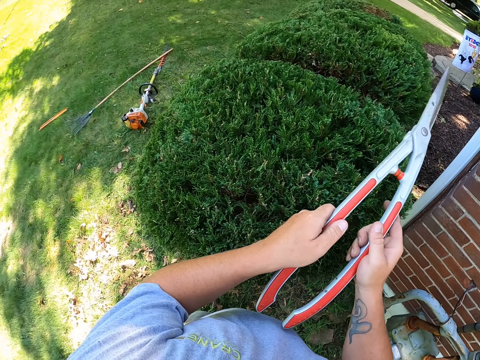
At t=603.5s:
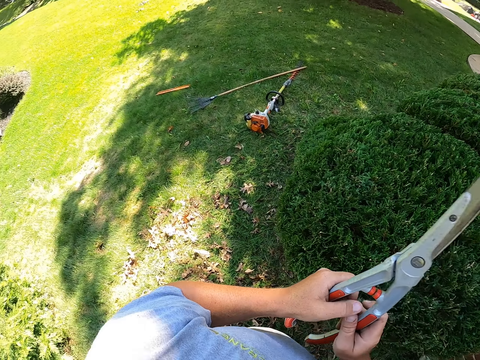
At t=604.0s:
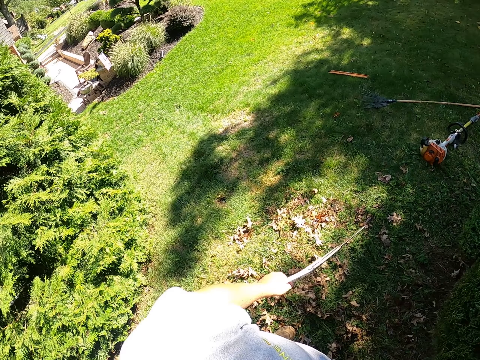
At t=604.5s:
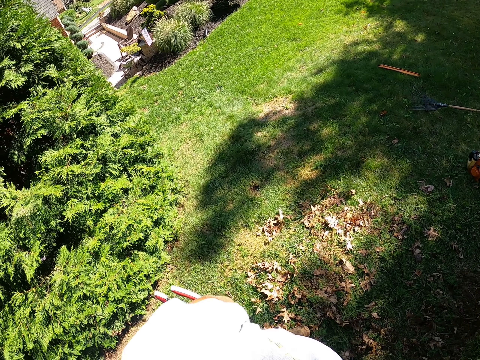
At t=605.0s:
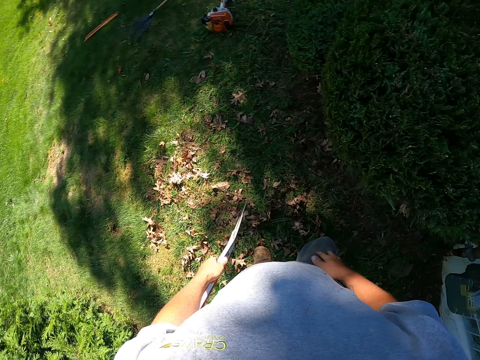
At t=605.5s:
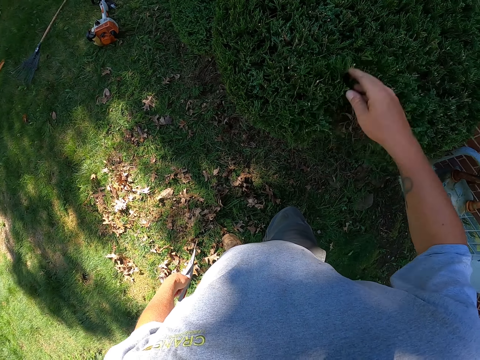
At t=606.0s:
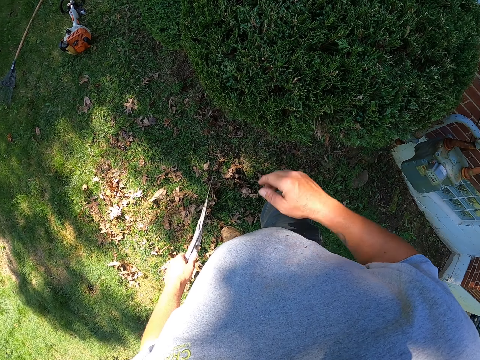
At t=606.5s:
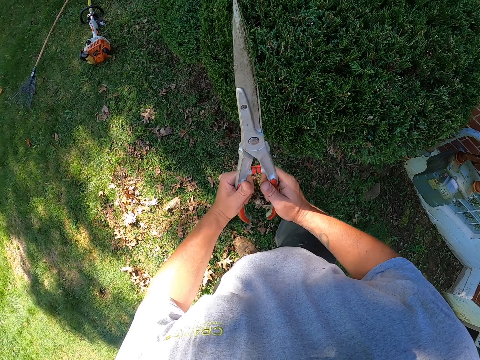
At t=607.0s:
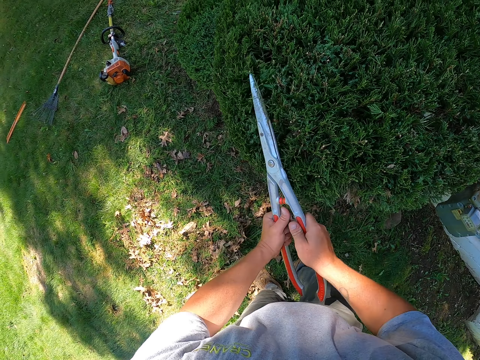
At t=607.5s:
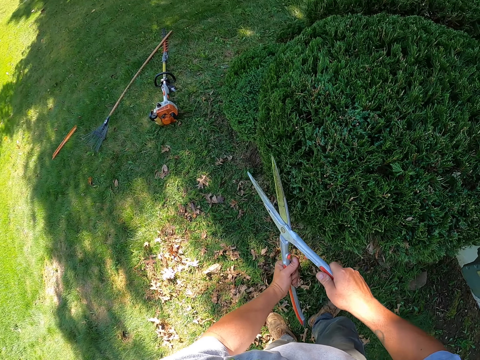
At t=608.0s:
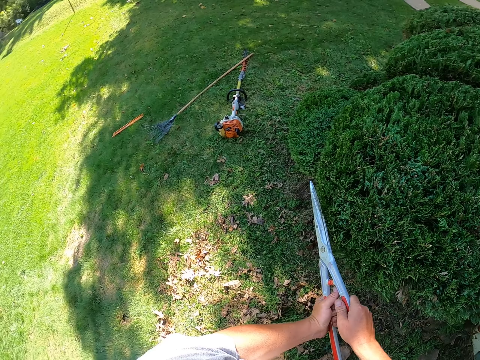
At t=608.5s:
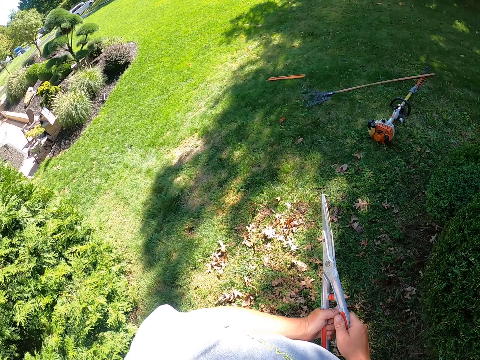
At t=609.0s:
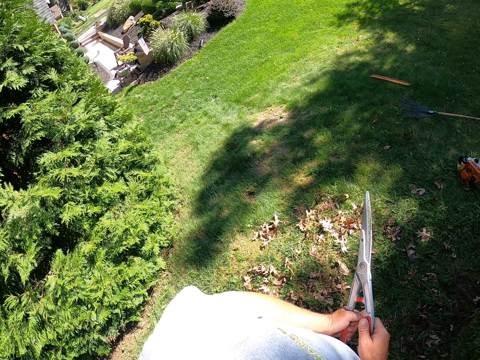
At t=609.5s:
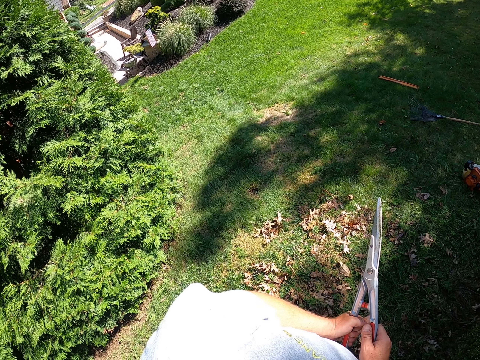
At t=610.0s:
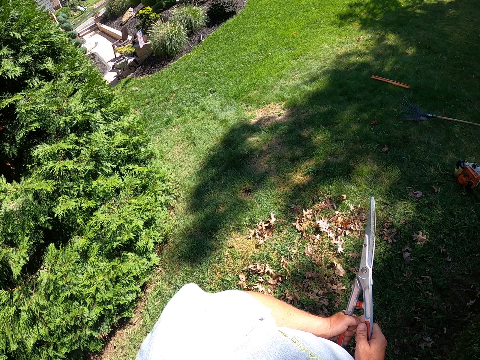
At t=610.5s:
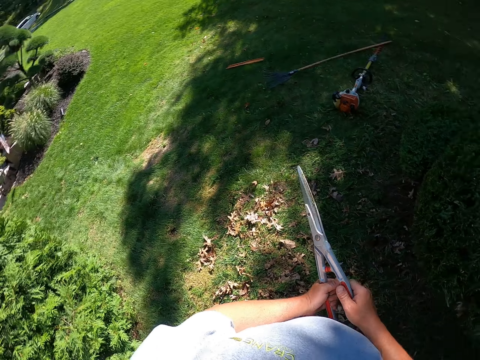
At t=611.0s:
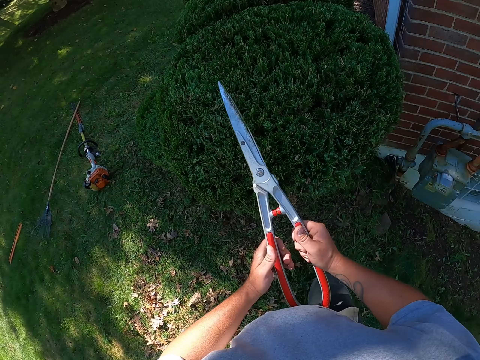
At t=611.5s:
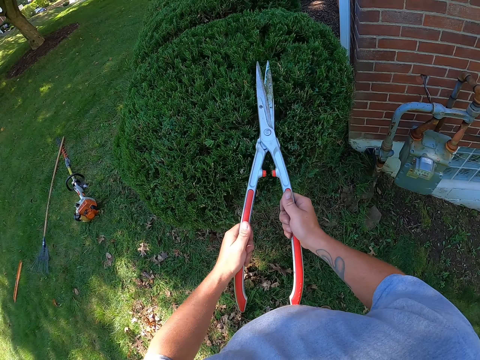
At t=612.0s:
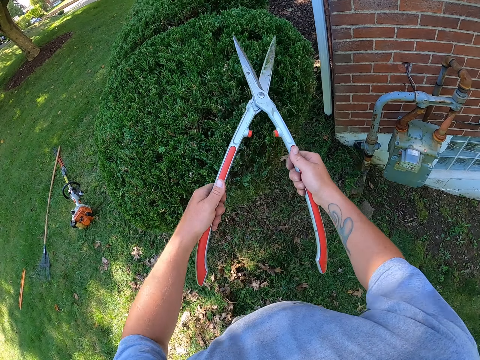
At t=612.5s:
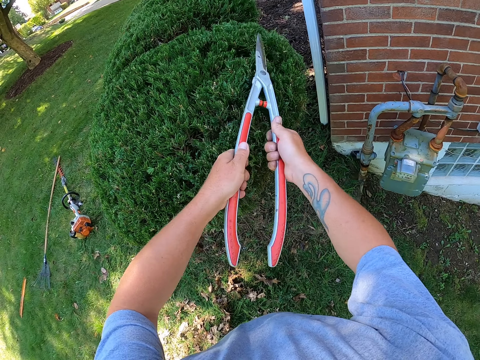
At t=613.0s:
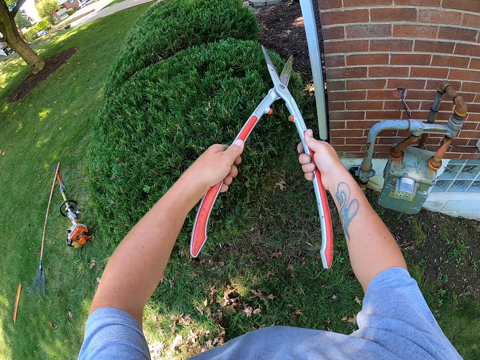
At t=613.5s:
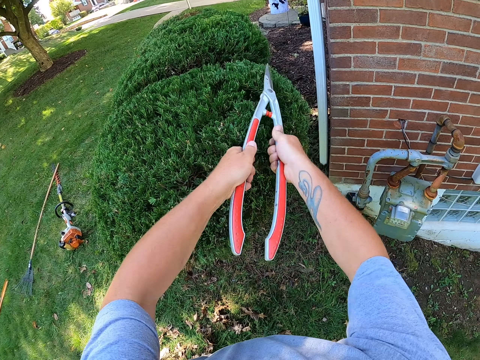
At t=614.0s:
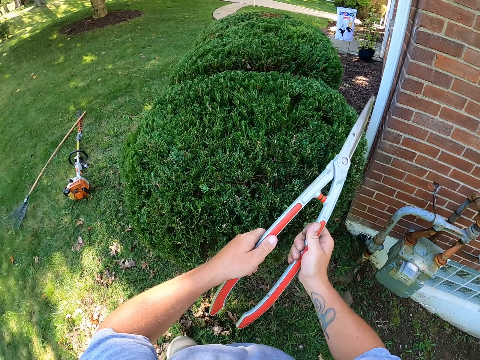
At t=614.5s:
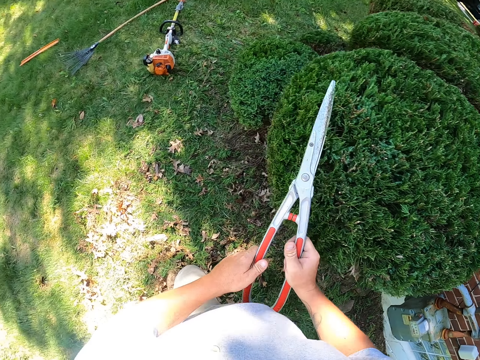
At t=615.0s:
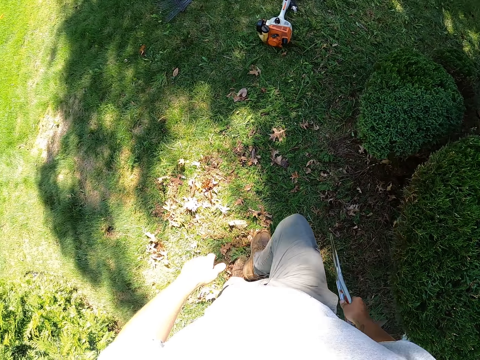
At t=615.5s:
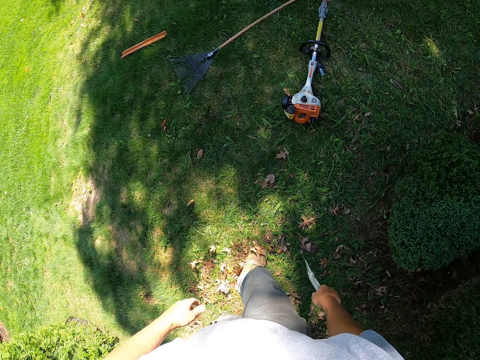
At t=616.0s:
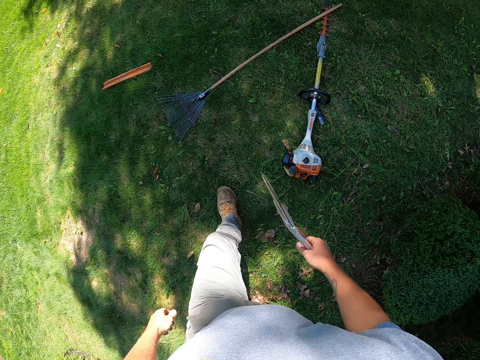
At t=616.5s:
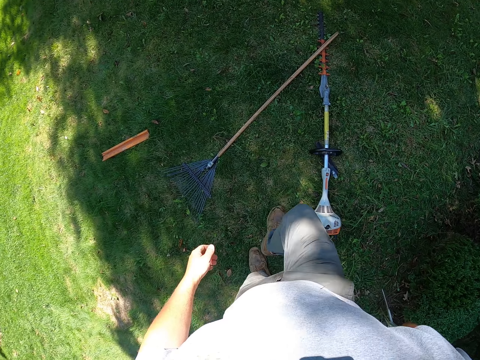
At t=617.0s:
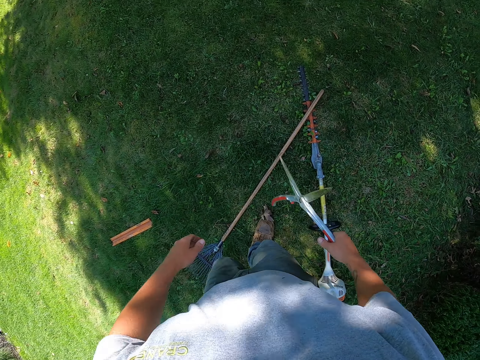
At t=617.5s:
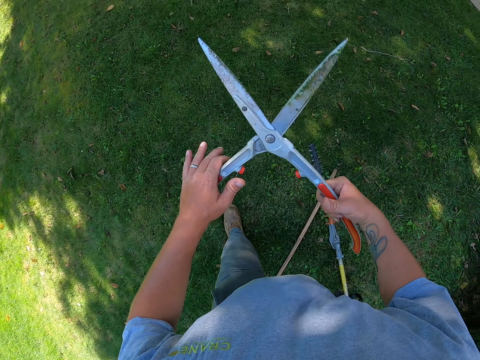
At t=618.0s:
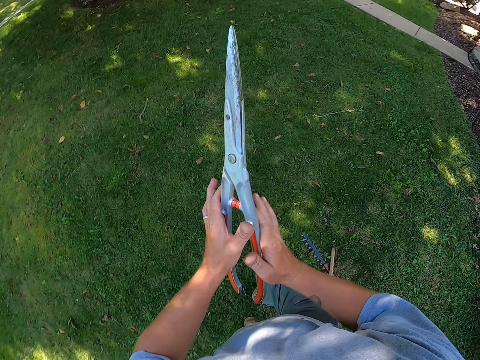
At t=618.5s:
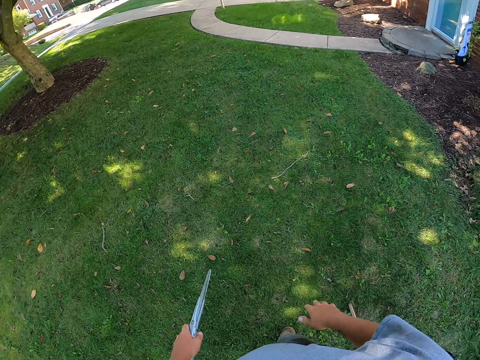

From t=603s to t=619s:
The camera wearer stops. He gestures with his right hand. He trims the flowers. He stops. He trims the flowers. He walks.

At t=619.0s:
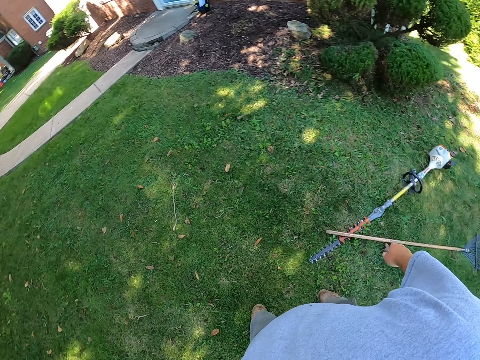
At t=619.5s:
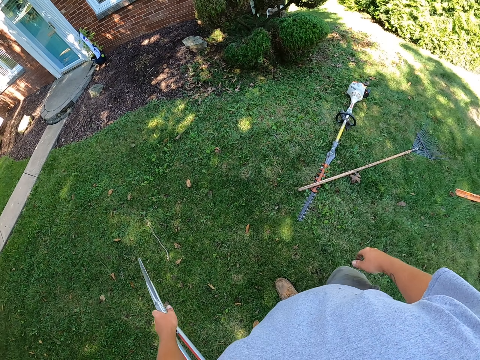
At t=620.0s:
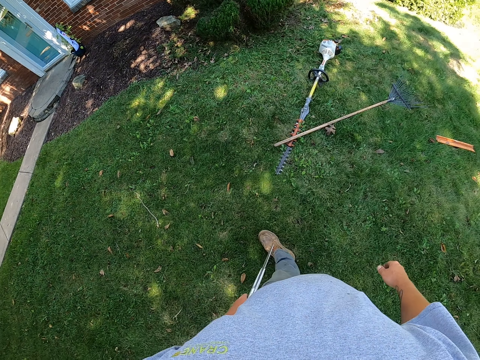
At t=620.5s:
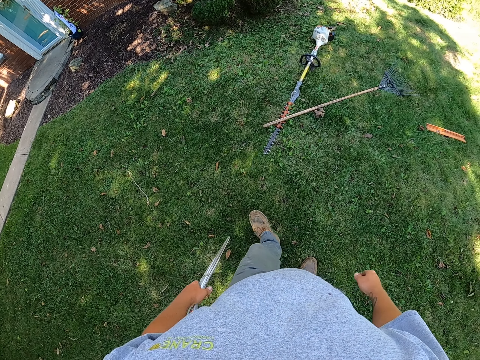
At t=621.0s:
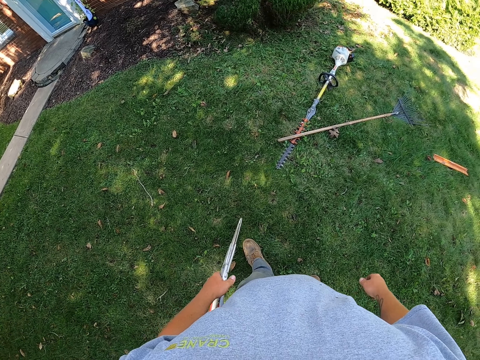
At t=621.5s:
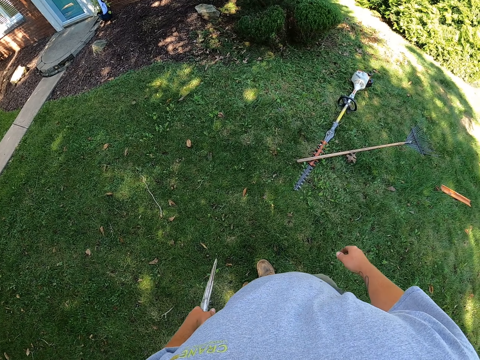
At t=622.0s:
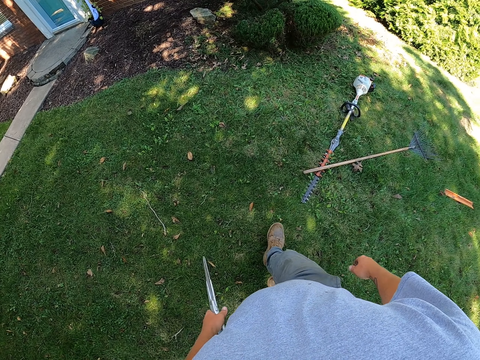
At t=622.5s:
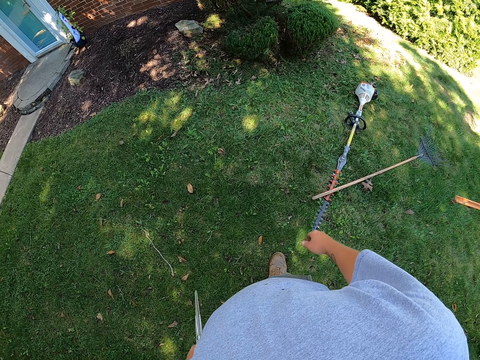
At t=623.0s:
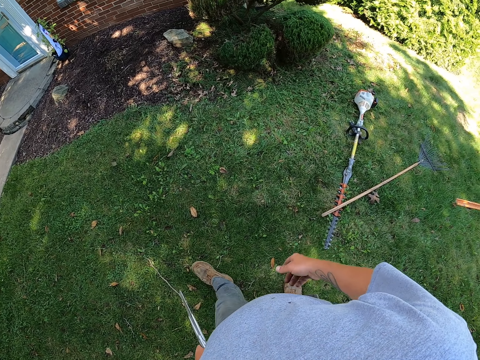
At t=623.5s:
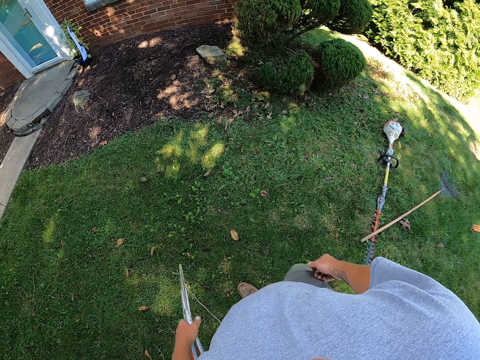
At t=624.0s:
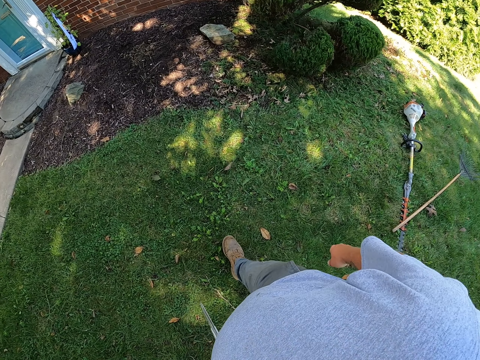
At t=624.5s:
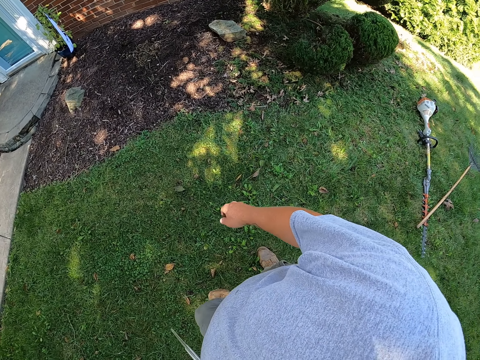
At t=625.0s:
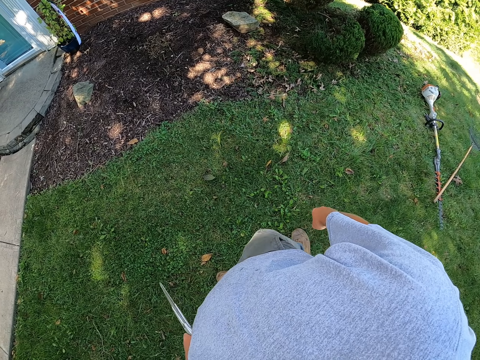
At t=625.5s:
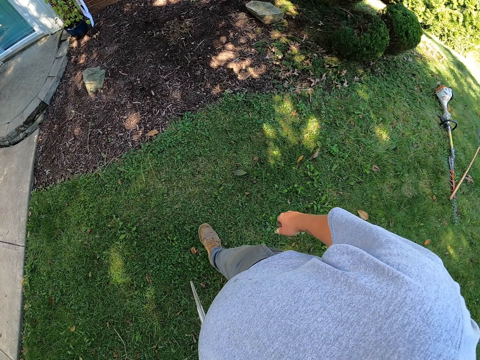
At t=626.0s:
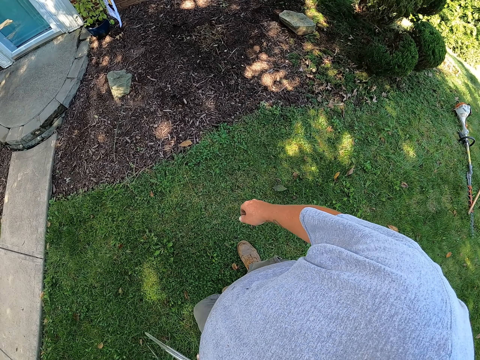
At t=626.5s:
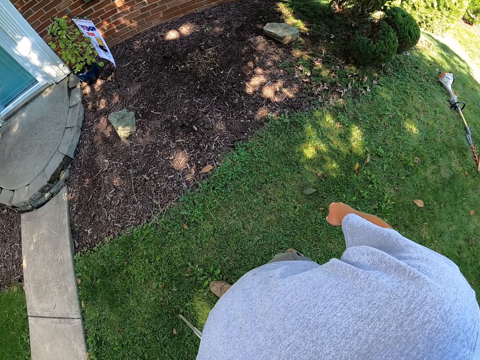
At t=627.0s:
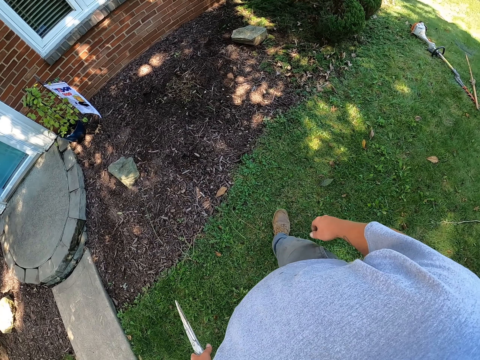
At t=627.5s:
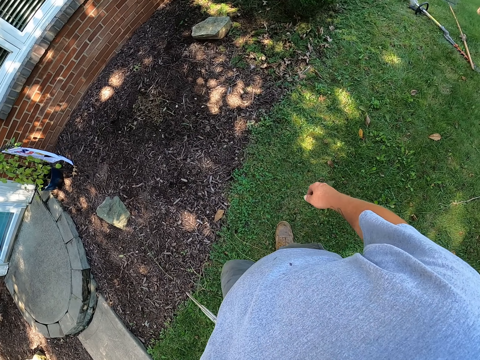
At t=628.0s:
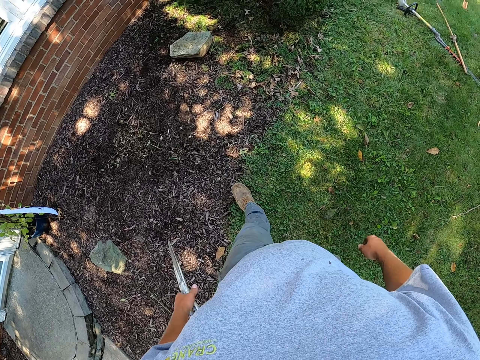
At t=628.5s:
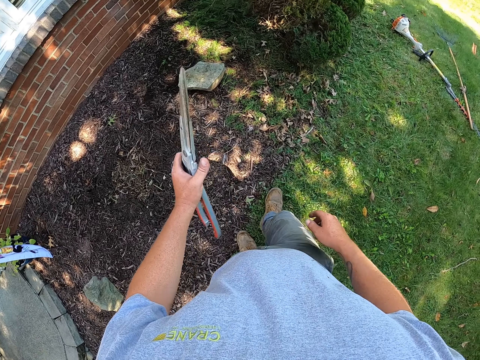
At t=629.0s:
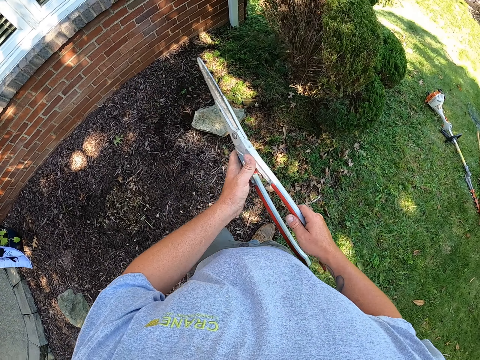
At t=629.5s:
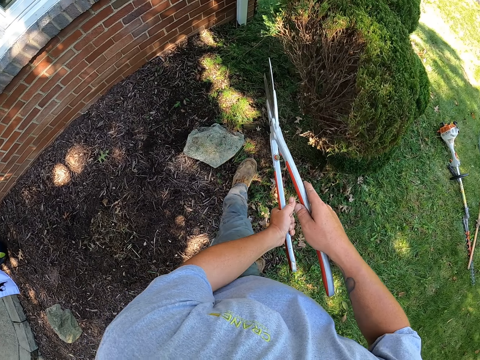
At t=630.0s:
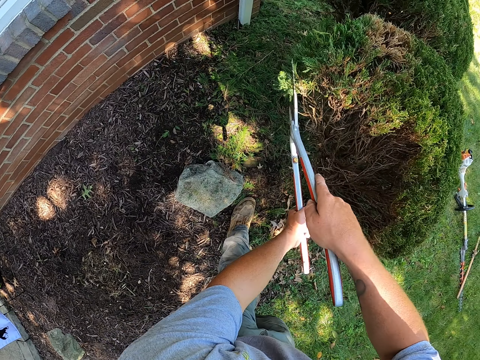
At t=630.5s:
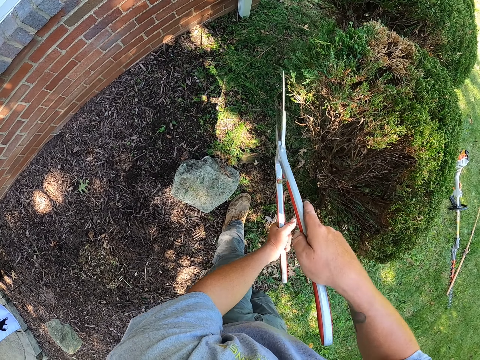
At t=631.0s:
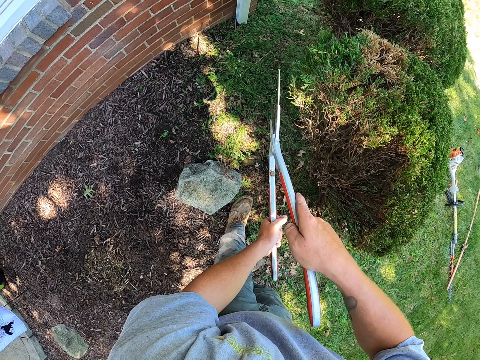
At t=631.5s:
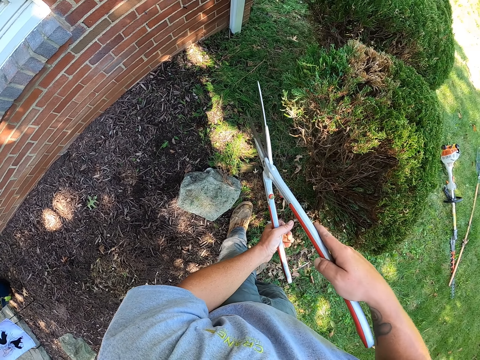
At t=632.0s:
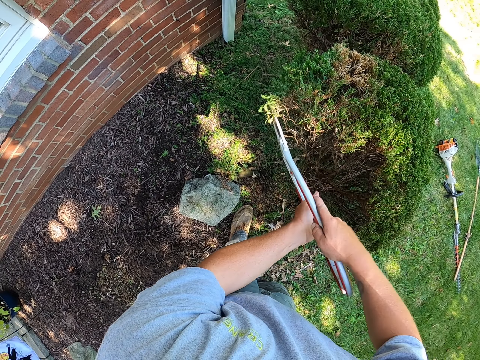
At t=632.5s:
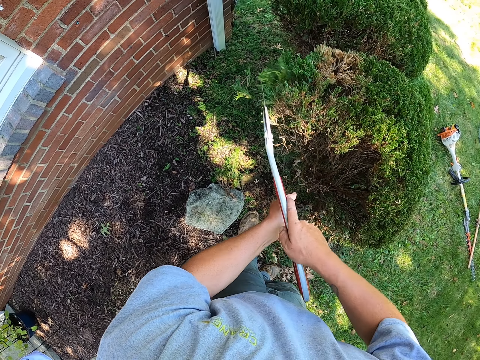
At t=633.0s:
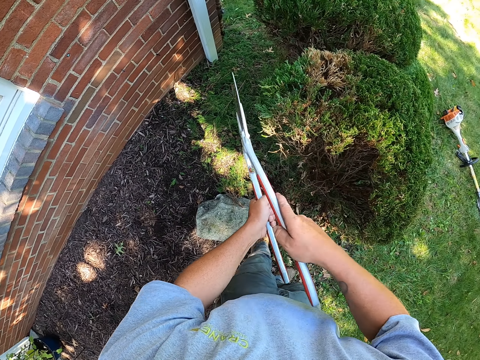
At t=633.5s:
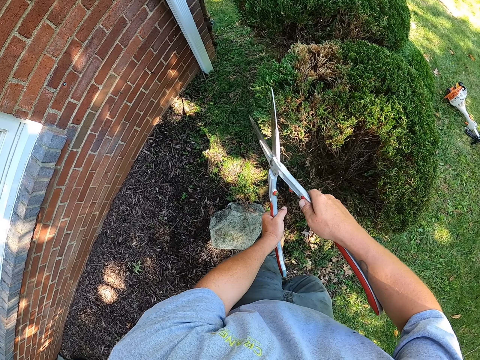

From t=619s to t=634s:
The camera wearer looks at the flower. They trim the flowers.
